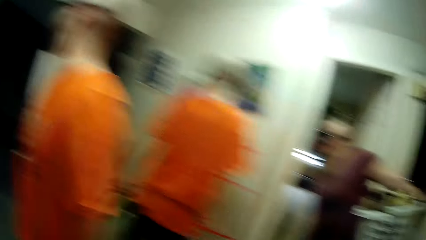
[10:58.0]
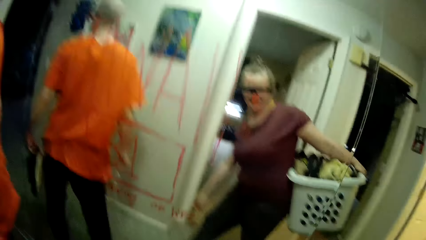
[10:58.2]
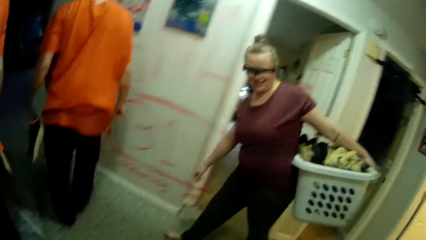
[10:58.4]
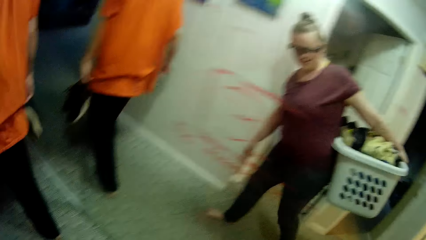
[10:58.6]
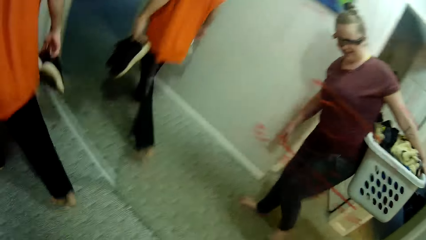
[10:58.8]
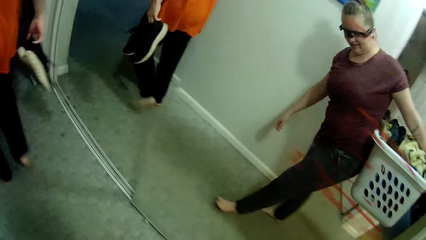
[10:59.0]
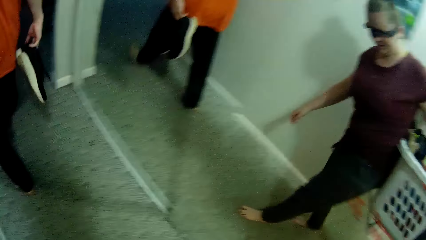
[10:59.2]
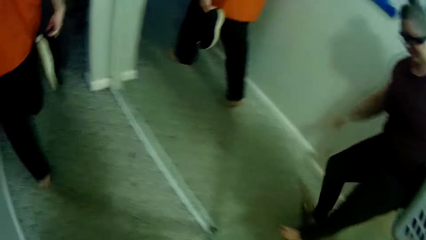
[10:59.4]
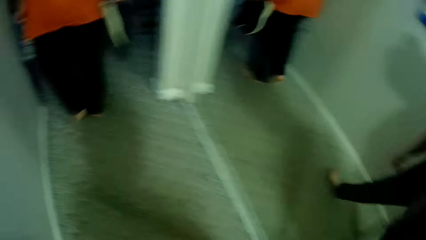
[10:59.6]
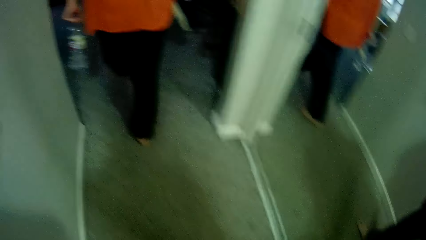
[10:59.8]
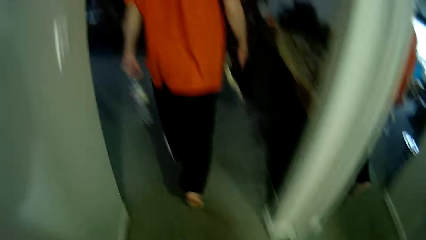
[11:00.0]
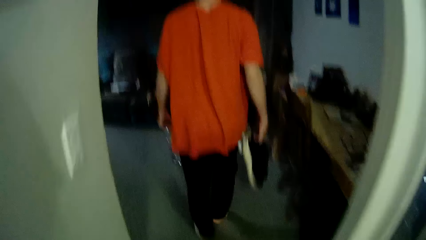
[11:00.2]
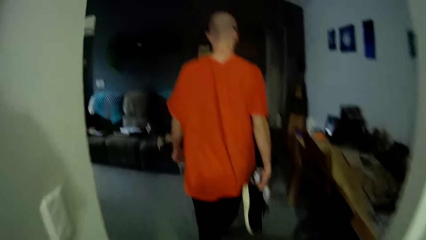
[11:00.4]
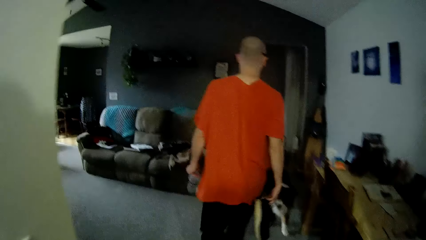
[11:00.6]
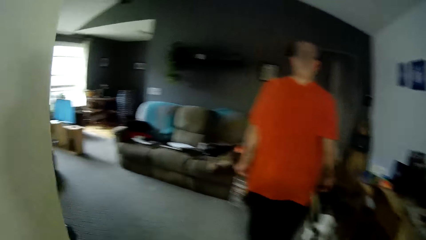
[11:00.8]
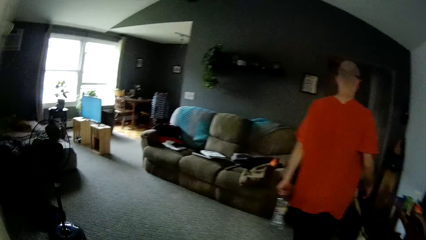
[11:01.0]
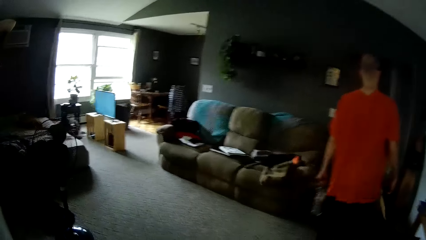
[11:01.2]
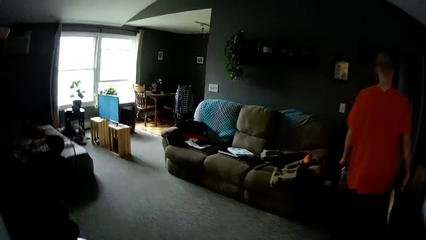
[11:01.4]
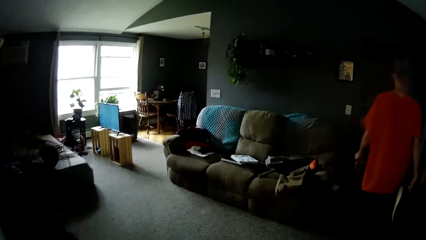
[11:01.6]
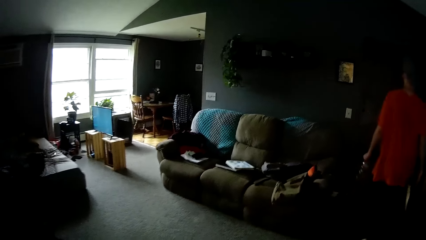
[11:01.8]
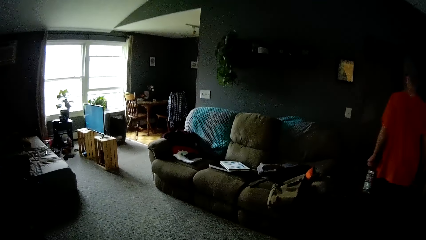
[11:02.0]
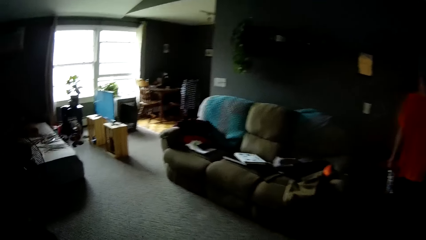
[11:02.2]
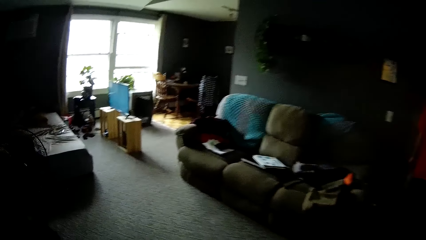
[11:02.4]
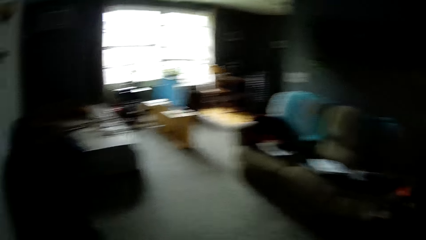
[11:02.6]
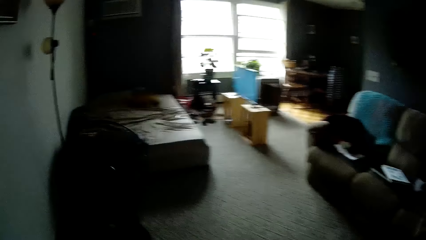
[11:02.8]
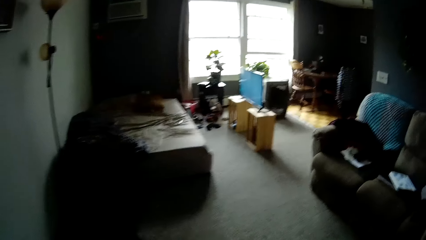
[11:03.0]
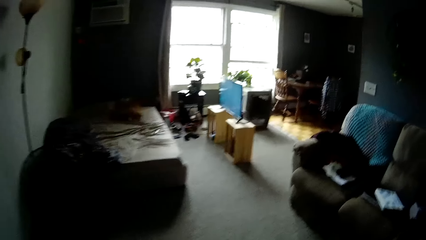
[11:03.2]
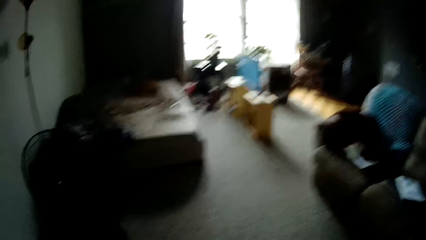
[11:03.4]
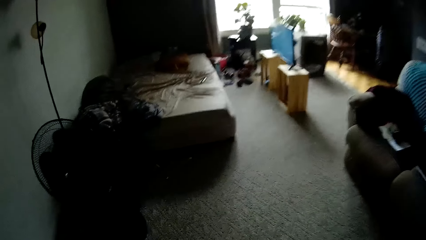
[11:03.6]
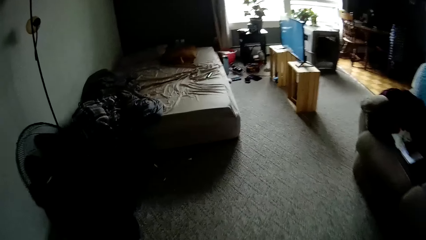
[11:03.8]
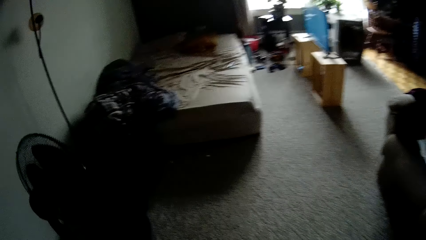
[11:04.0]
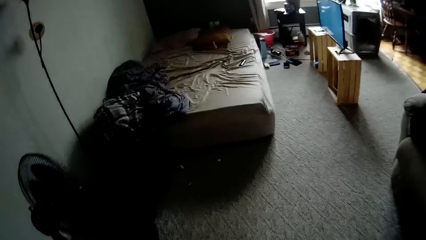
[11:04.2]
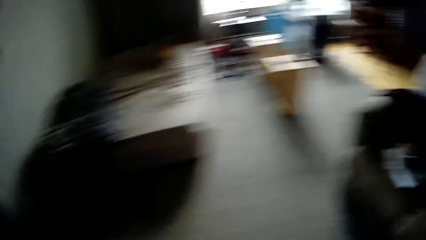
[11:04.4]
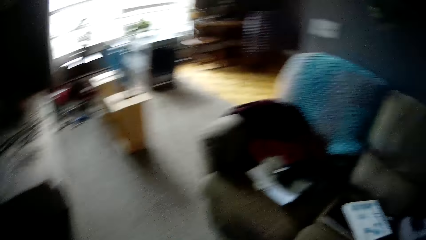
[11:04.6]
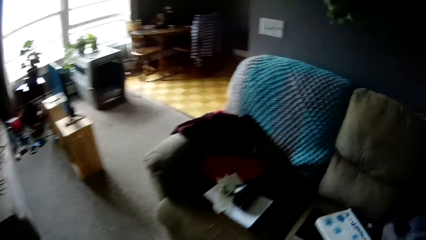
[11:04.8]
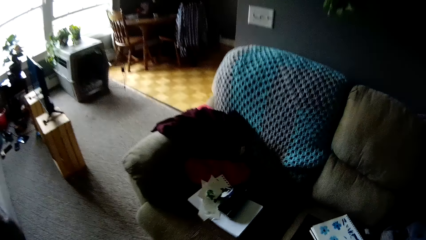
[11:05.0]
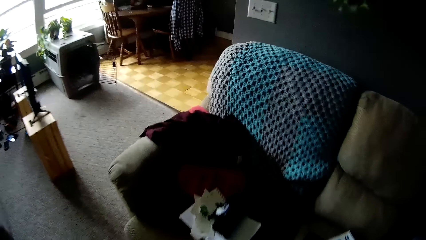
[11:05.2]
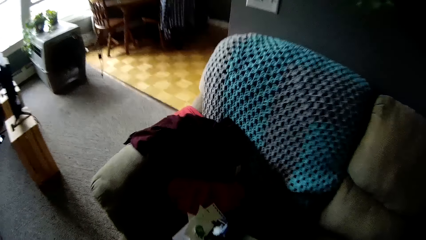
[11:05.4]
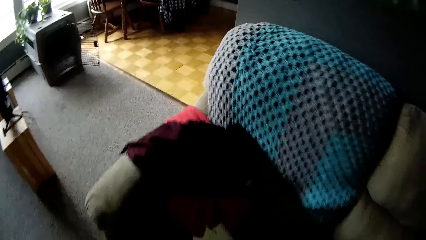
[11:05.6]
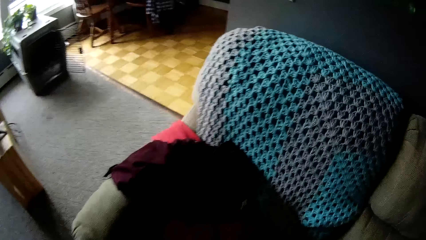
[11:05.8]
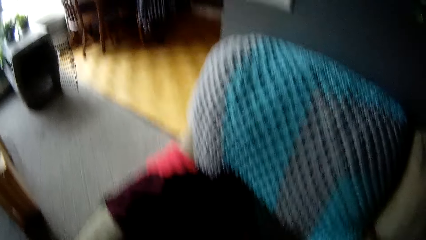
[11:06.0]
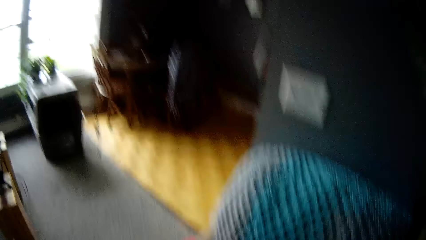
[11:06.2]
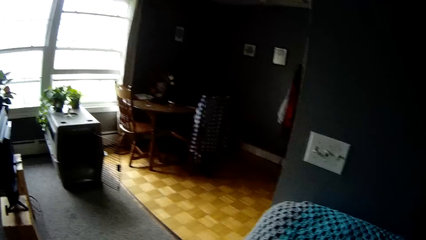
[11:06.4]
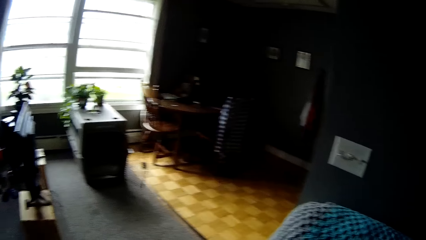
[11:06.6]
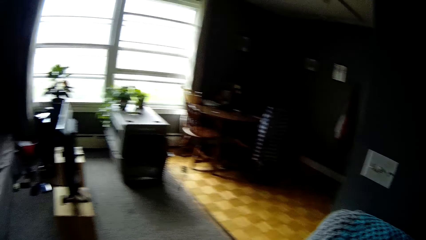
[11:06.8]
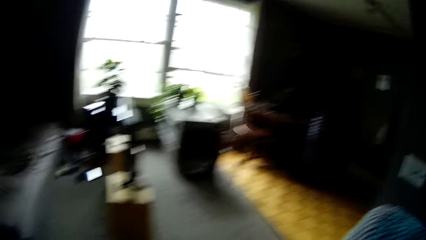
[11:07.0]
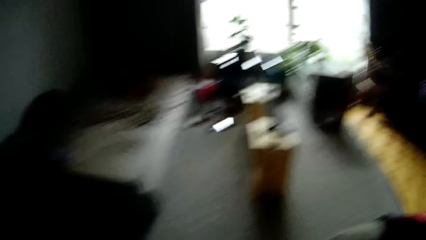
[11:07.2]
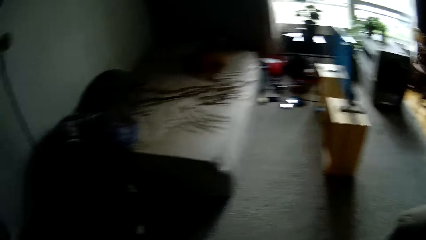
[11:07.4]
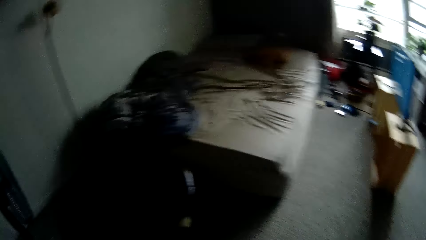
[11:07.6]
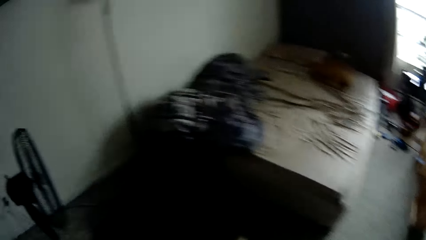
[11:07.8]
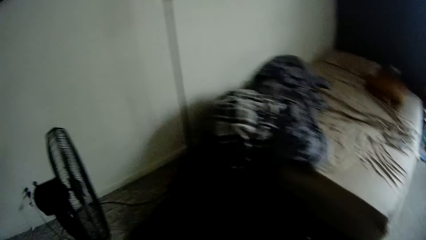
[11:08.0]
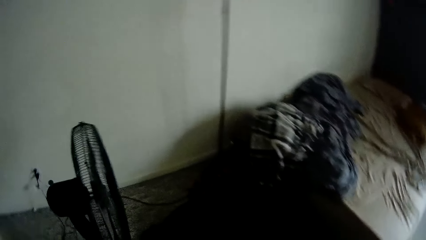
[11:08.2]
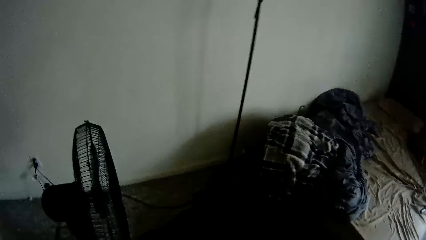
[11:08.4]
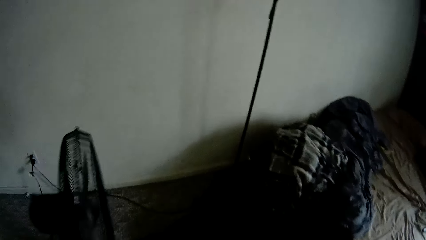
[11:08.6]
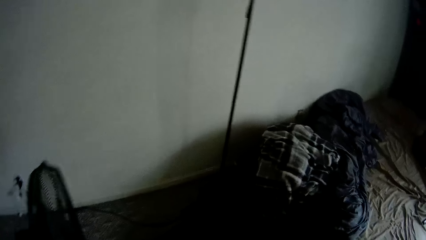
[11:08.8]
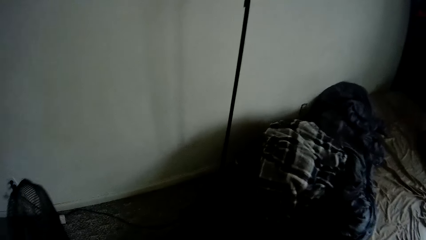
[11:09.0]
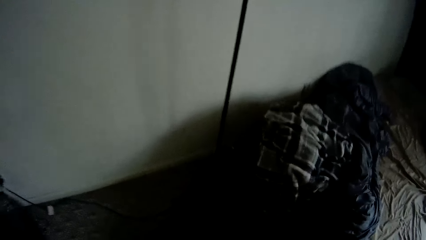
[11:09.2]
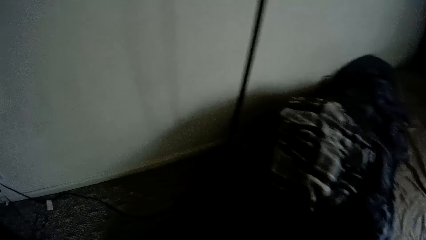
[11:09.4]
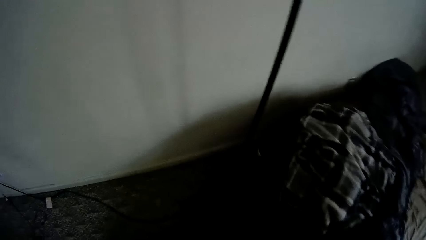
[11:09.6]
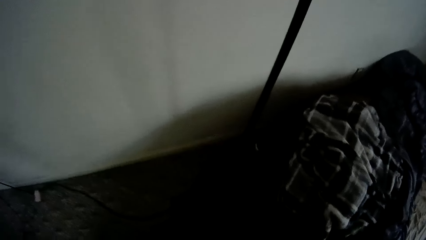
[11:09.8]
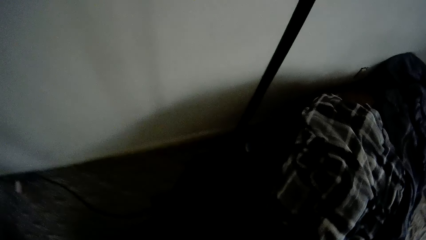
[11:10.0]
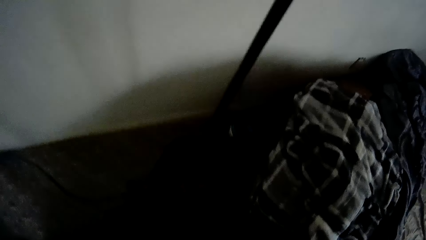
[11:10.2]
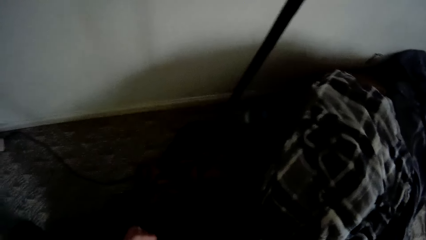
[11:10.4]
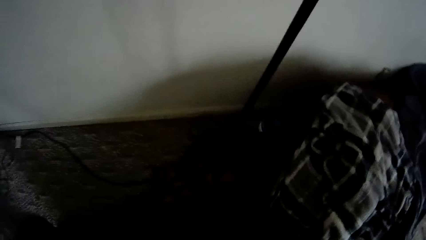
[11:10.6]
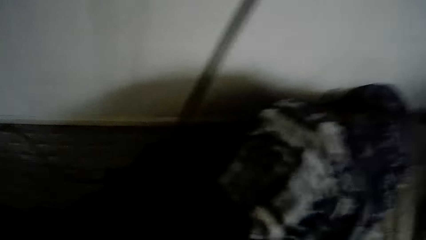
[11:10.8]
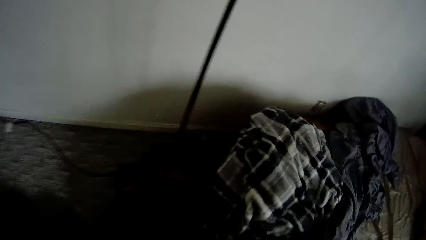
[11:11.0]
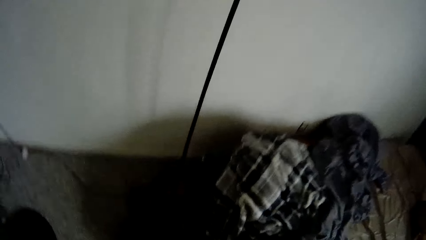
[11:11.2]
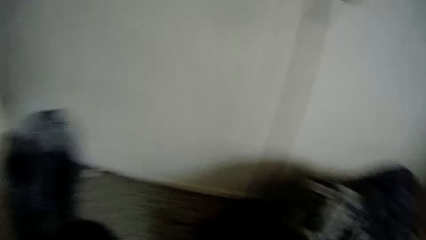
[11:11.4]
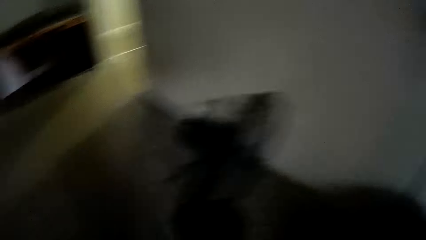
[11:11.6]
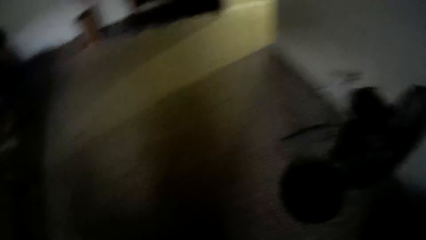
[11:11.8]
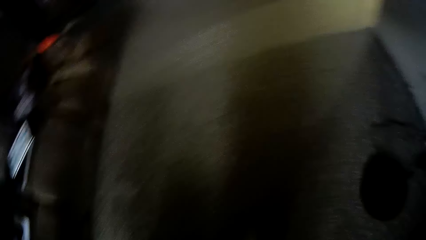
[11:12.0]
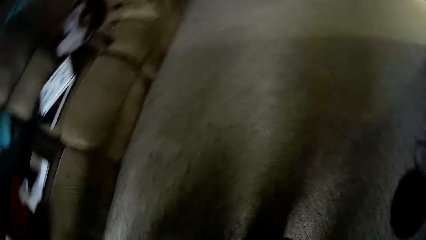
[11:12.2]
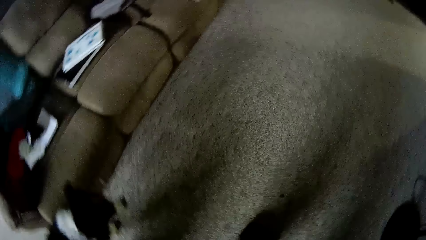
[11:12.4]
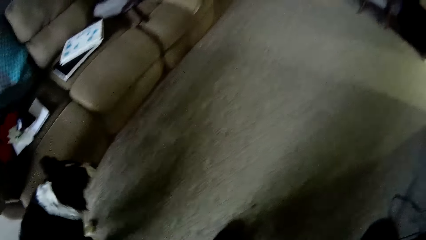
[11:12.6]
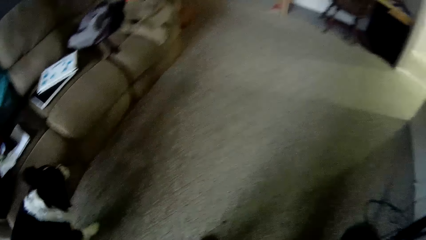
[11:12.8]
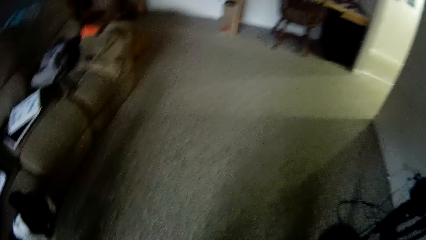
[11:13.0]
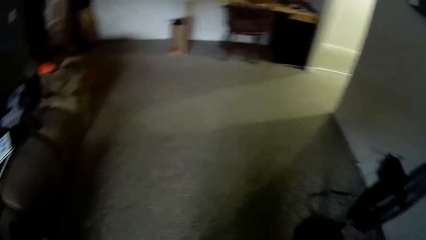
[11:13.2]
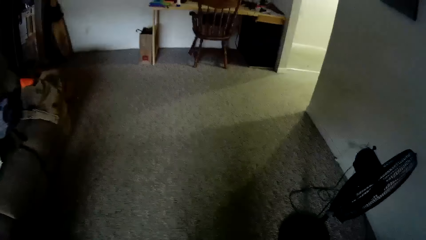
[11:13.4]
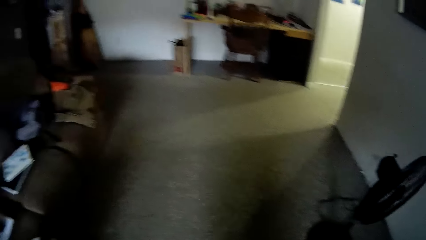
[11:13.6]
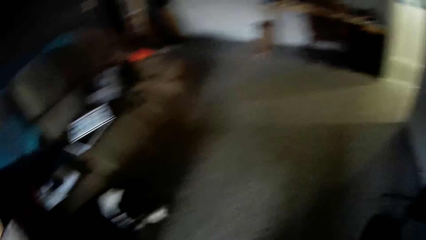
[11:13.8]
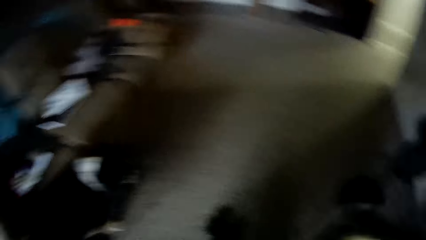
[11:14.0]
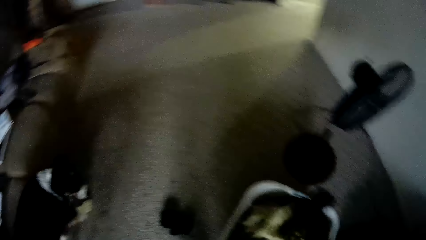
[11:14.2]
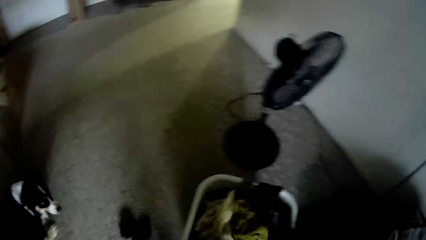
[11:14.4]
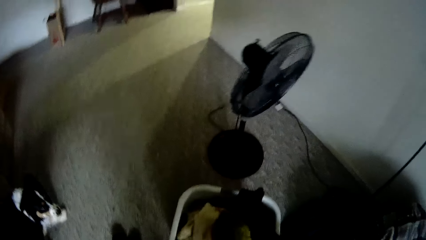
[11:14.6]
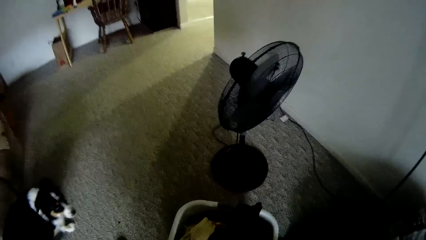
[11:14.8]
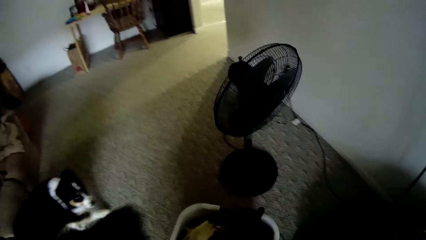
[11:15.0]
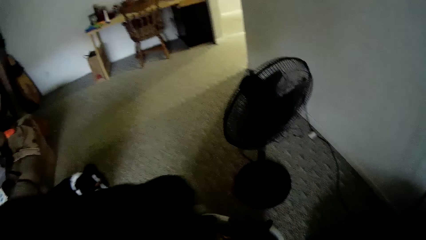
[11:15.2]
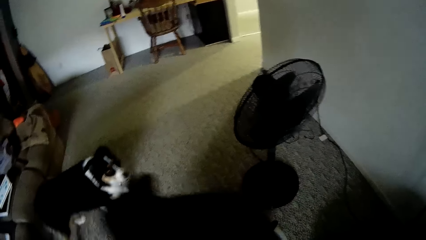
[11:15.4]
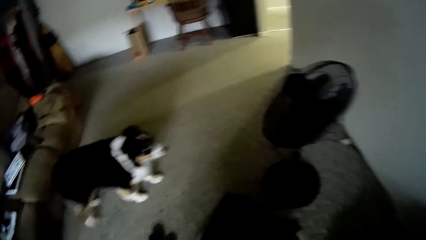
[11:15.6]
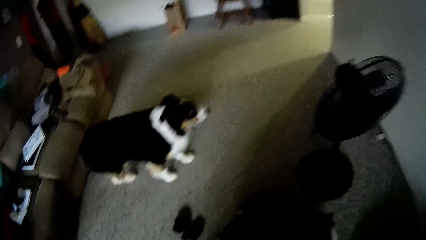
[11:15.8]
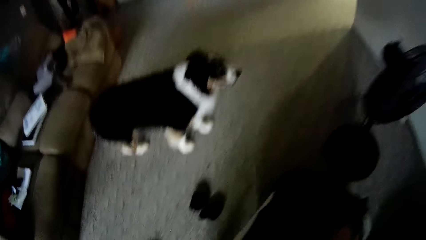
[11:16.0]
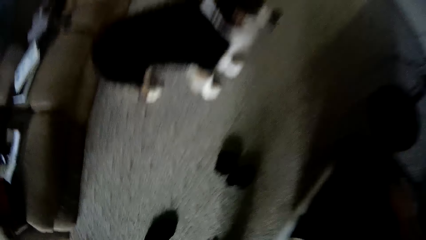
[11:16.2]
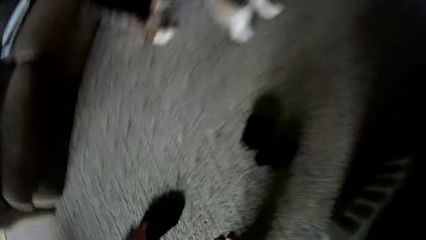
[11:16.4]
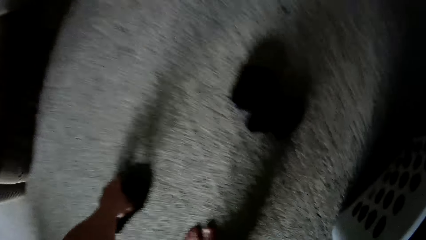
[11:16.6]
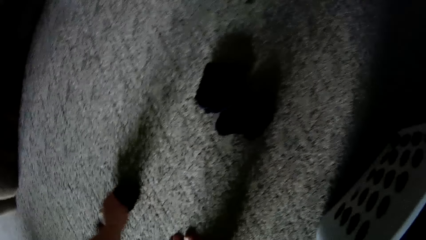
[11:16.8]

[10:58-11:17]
A man speaks to the camera wearer. The man walks. The camera wearer walks into the living room from the hallway. She picks a piece of clothing from the living room floor with her left hand. She drops the piece of clothing in the laundry basket with her left hand.
